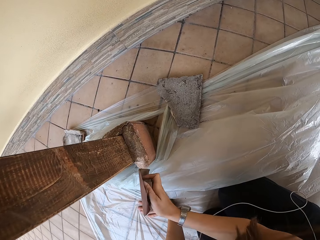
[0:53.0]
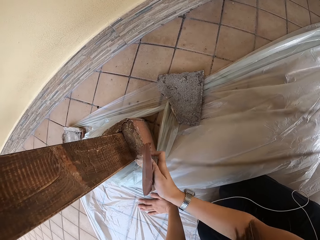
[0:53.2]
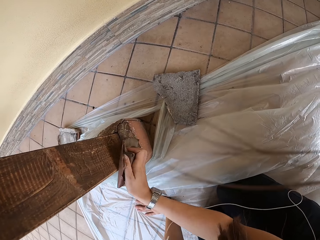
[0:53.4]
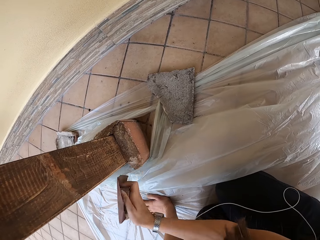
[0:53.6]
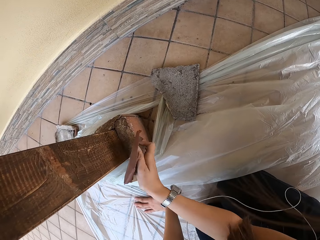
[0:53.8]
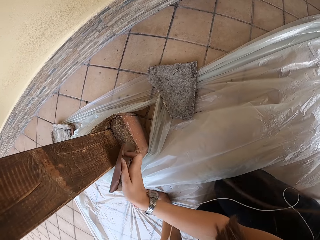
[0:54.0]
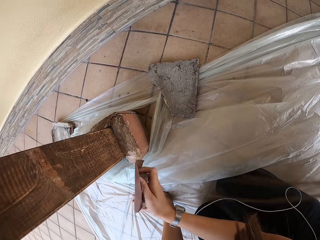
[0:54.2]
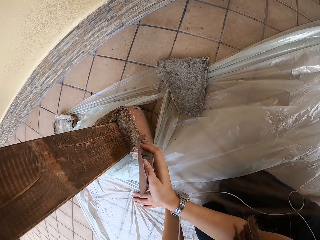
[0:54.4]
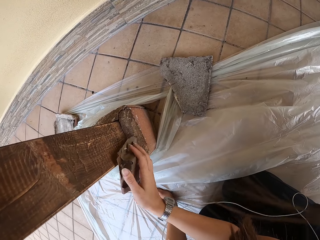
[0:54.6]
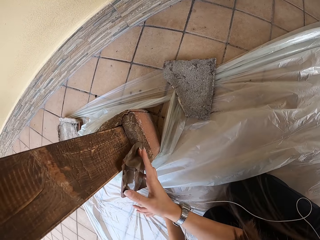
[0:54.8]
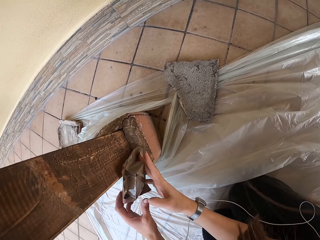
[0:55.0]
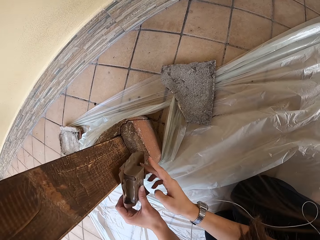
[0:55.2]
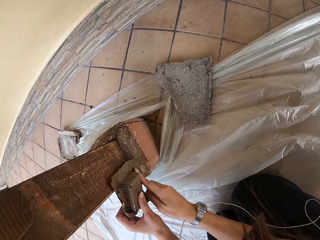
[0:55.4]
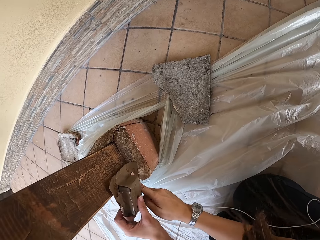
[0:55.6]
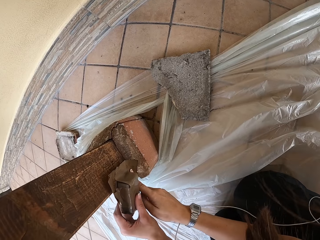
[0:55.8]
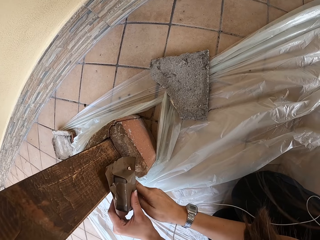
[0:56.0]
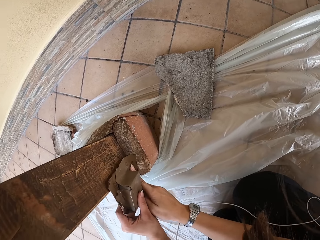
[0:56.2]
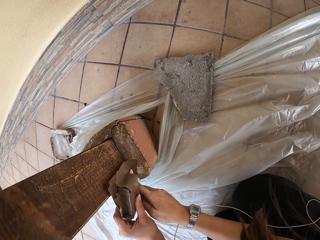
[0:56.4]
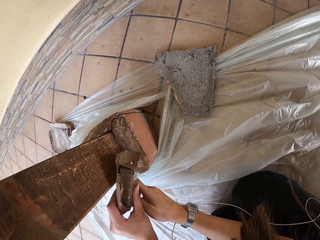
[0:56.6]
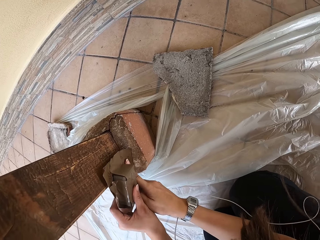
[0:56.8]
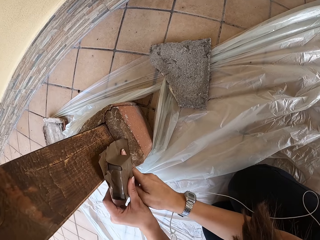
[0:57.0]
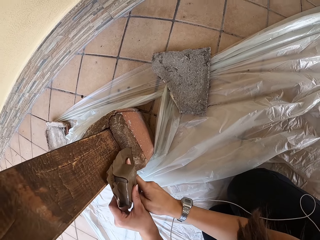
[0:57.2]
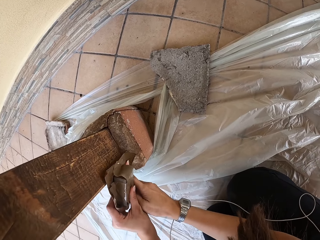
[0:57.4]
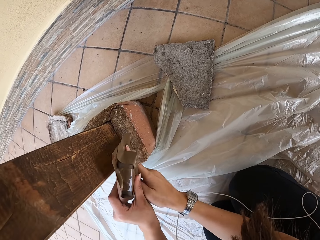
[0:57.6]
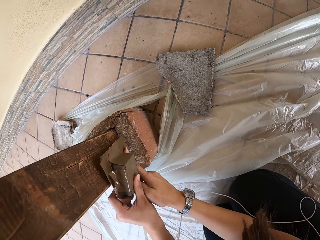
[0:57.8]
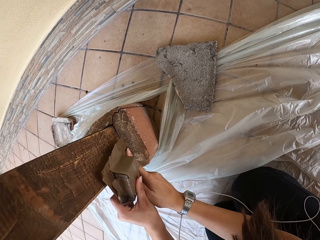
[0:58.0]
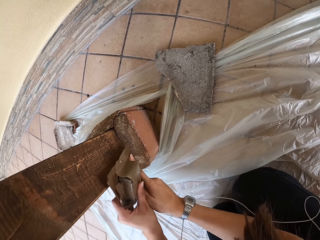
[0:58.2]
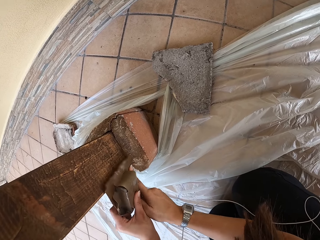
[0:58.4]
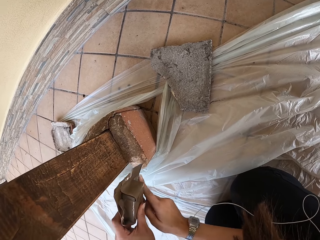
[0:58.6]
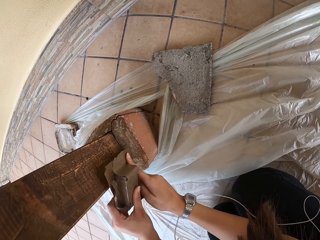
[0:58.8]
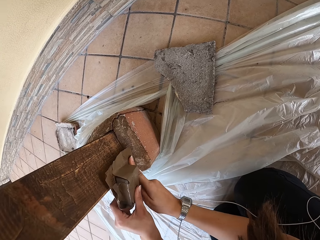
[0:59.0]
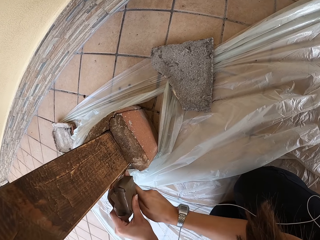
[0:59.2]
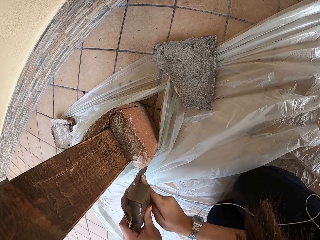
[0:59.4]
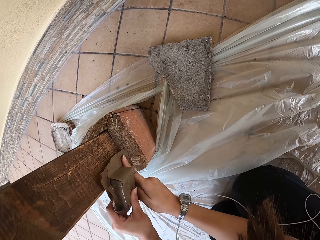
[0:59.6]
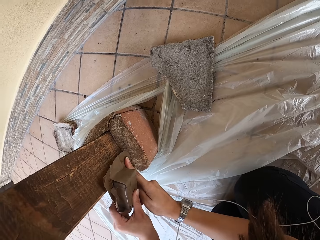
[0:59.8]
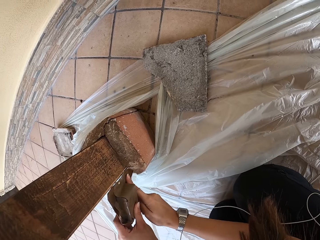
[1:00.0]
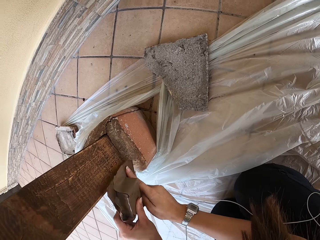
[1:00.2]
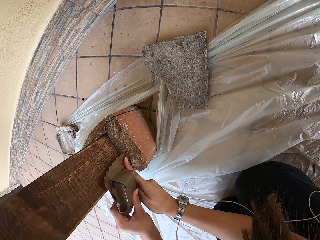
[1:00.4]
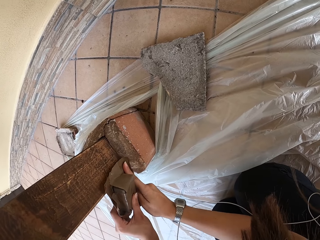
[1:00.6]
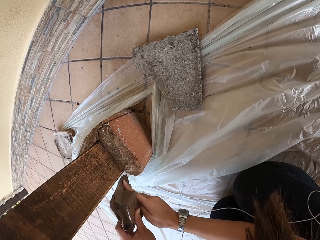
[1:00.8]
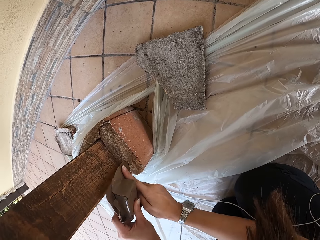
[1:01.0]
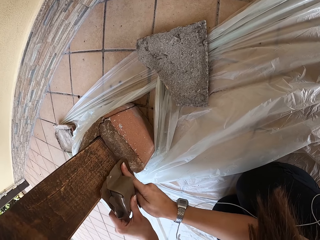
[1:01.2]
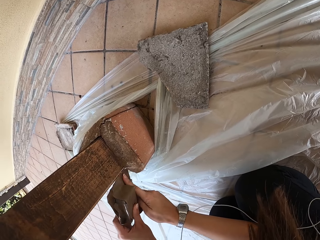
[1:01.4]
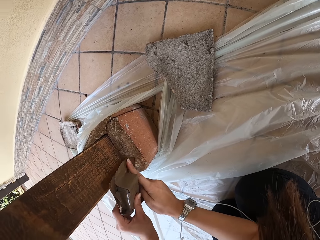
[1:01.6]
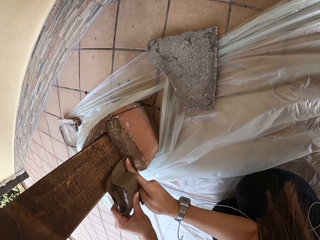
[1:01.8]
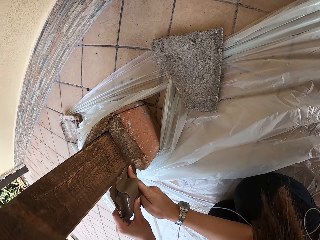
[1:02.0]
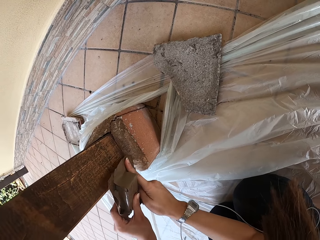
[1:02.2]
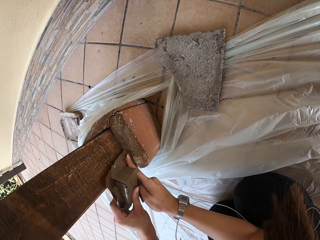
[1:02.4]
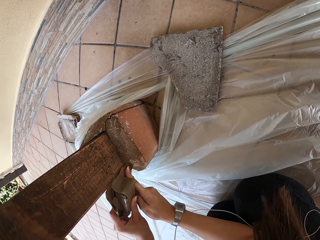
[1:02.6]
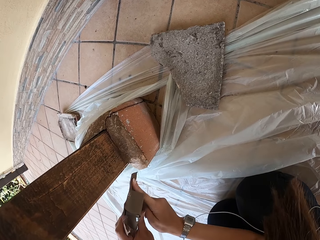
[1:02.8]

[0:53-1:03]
The camera wearer smoothens the pillar with the sandpaper on both her hands. She holds the sandpaper with both hands.

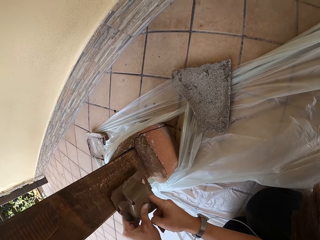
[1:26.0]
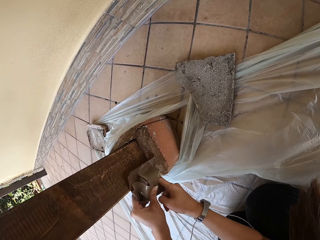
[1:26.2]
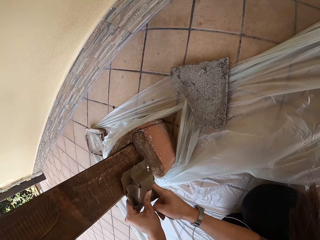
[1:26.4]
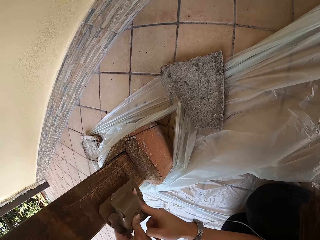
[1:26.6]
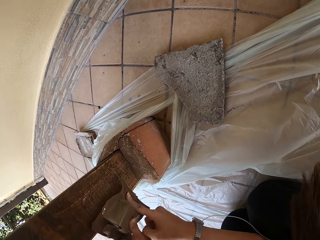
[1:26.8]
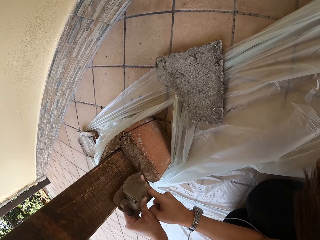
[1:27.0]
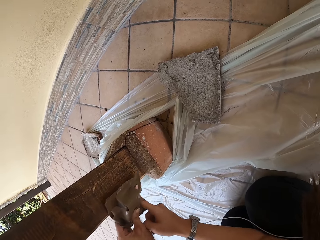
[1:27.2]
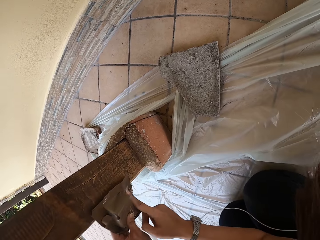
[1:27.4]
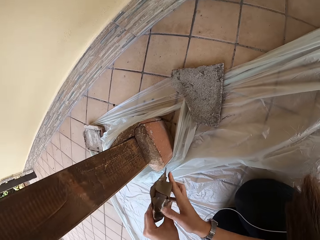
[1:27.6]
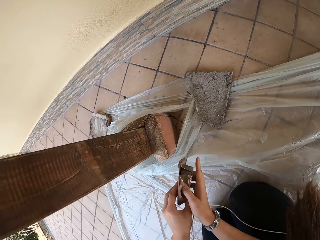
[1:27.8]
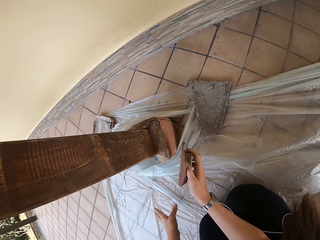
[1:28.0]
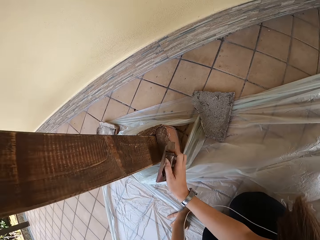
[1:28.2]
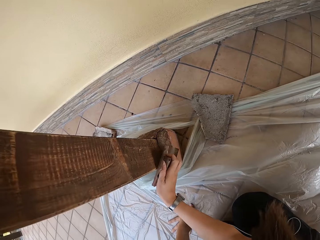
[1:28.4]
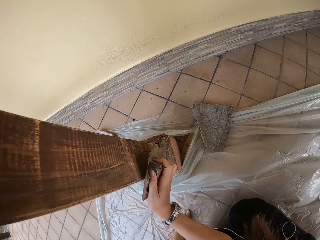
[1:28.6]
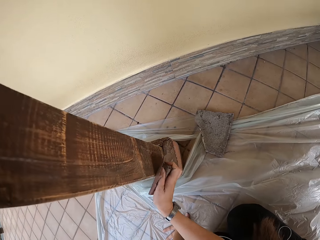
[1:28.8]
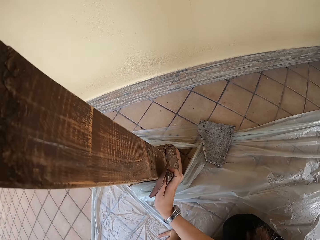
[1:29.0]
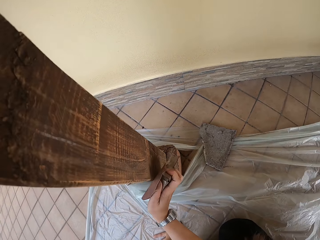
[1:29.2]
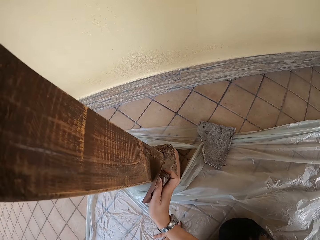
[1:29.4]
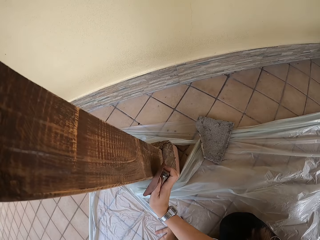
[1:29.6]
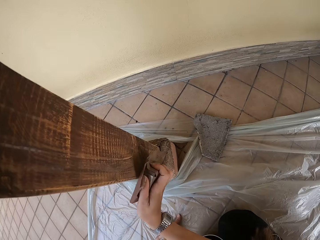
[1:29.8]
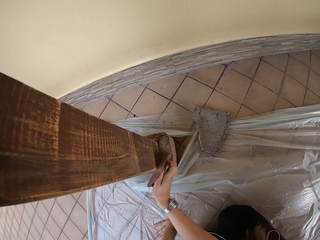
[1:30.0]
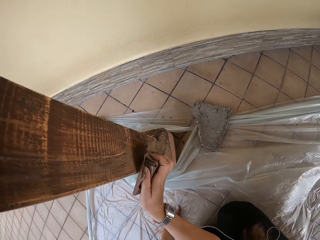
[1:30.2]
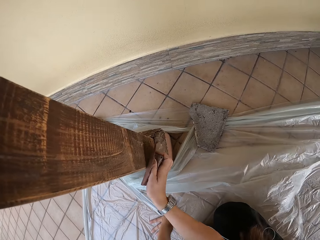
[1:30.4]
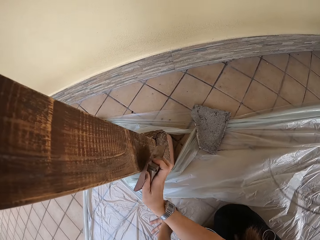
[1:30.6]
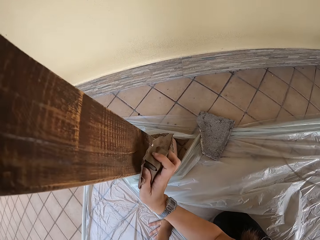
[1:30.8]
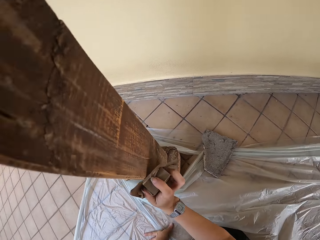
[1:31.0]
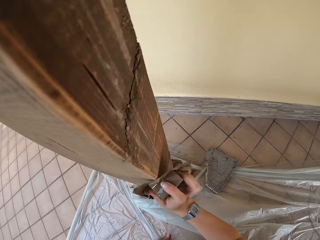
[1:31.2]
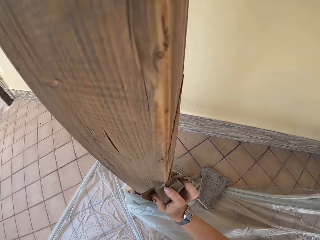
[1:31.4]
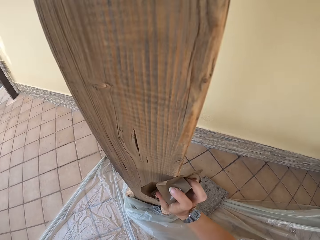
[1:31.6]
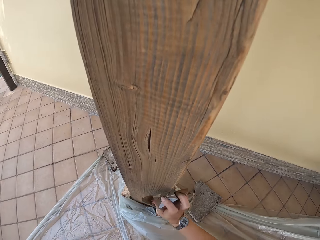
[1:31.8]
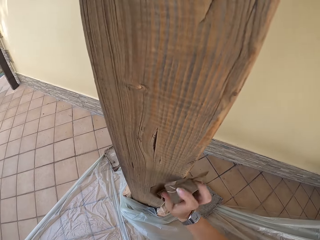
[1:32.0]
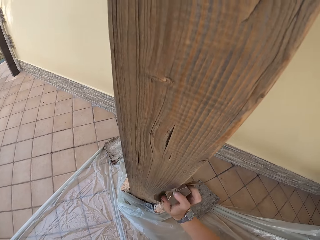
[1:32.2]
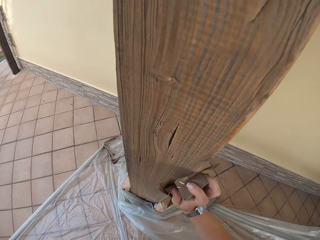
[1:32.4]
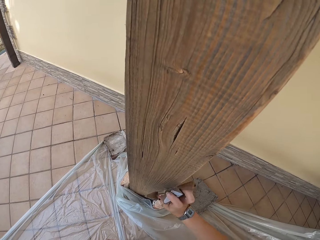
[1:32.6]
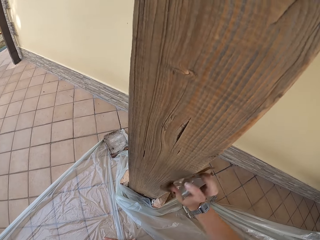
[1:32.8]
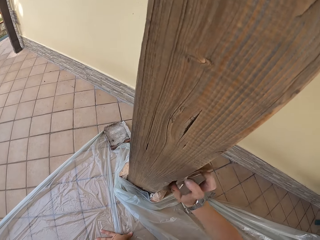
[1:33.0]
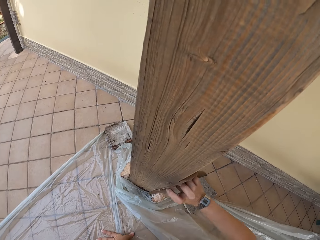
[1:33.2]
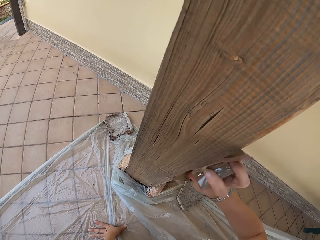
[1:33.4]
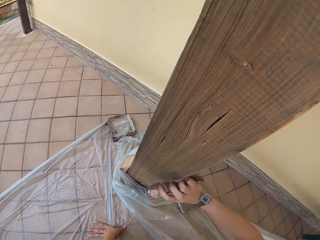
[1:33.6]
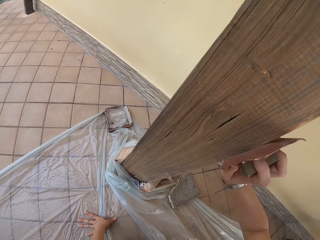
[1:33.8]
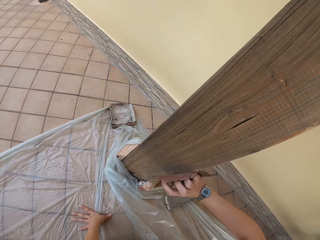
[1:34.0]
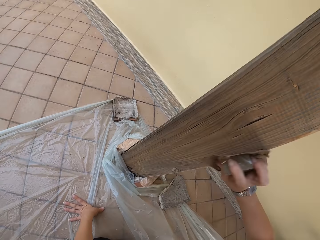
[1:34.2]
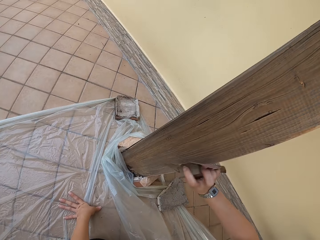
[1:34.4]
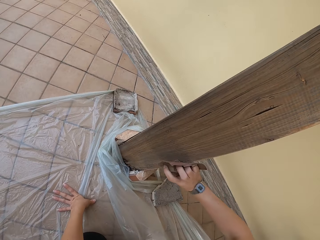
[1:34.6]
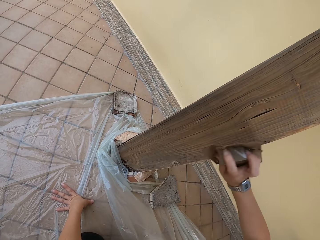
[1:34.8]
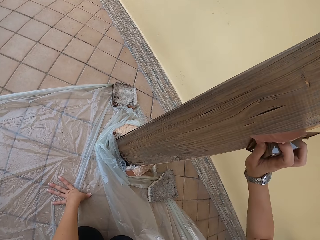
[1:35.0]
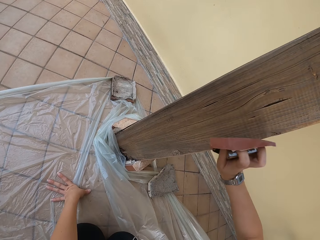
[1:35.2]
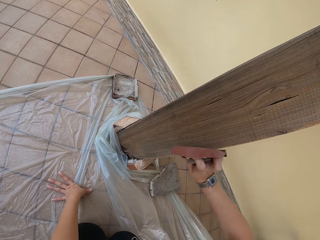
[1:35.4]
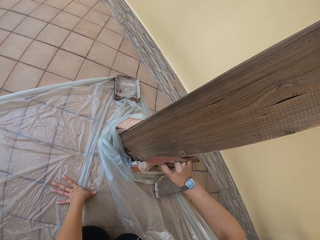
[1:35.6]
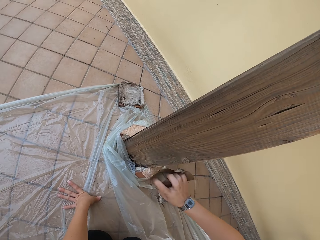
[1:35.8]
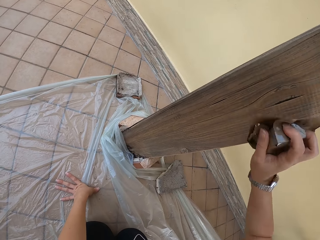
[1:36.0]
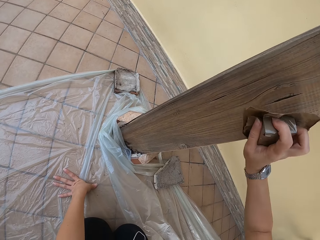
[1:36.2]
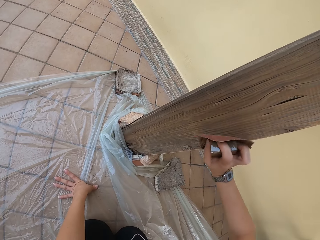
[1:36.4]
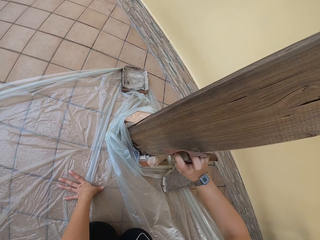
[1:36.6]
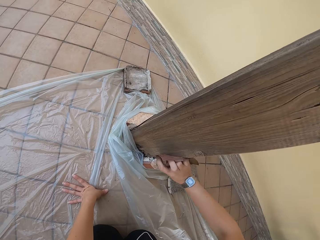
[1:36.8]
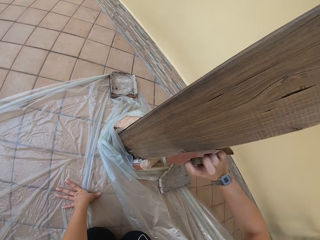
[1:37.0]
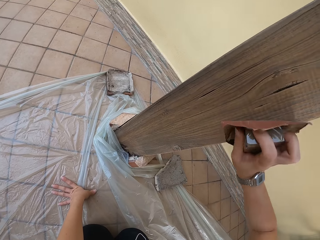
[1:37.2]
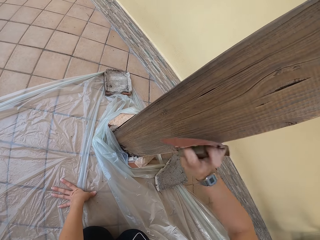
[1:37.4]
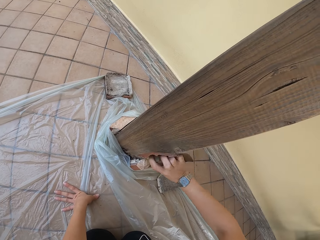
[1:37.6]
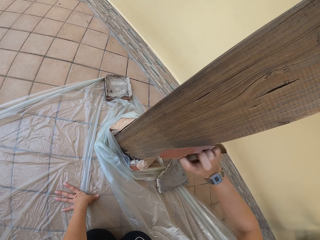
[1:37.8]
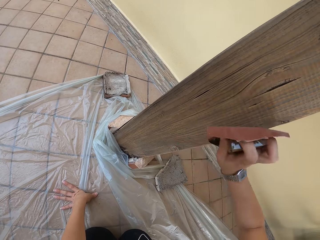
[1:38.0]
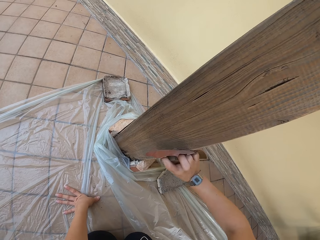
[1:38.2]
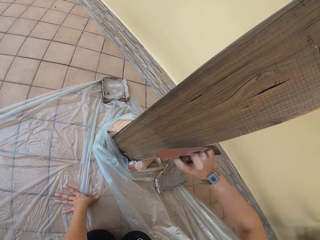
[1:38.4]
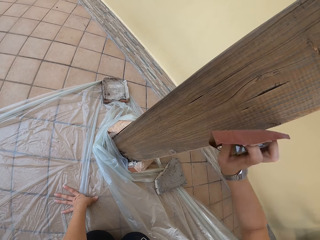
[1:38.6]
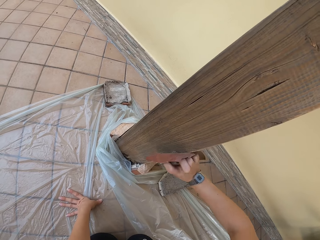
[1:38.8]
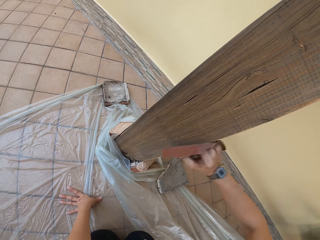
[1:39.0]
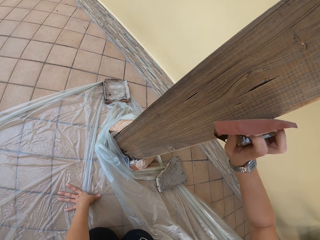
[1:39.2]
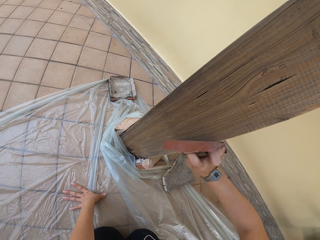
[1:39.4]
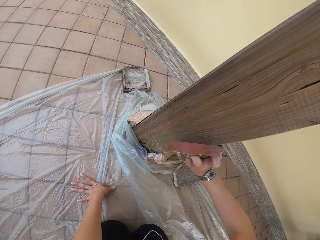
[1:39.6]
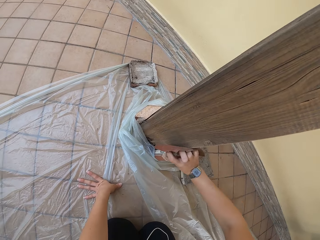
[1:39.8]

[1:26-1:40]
The camera wearer places her left hand on the floor. She smoothens the pillar with the sandpaper on her right hand.
